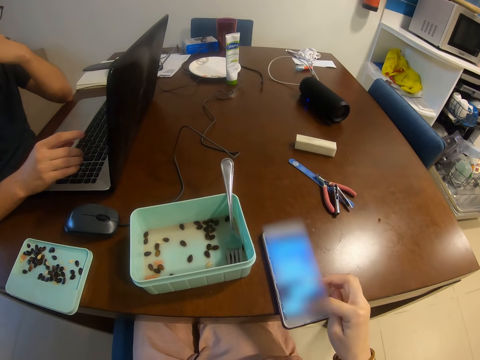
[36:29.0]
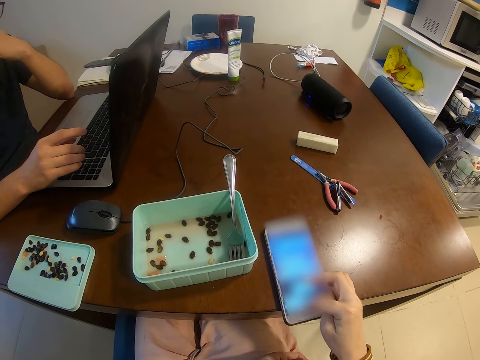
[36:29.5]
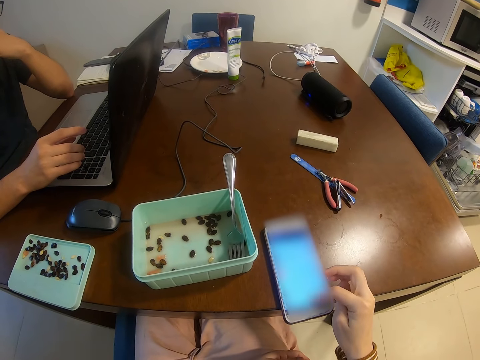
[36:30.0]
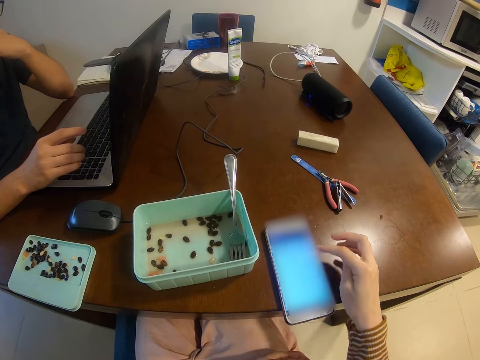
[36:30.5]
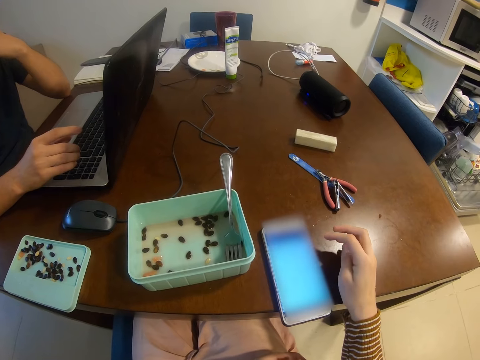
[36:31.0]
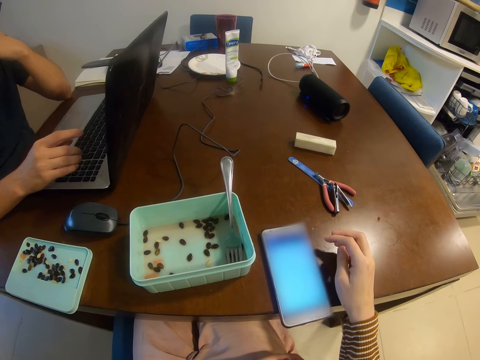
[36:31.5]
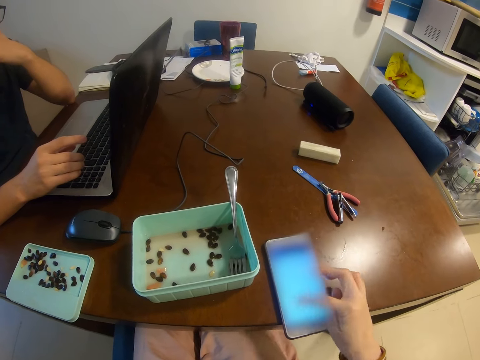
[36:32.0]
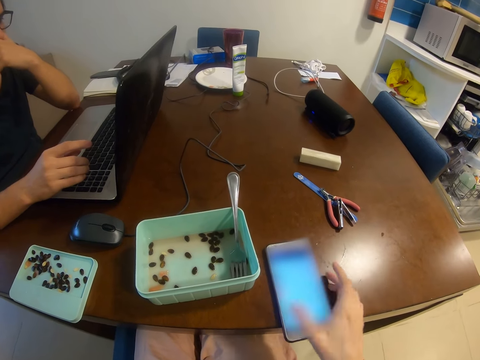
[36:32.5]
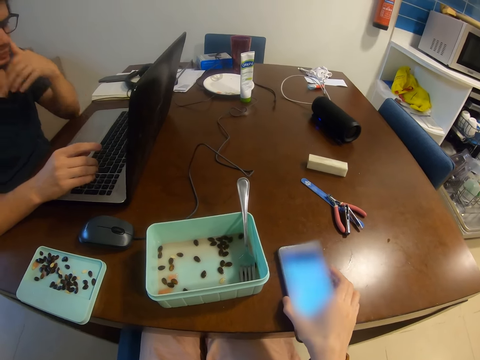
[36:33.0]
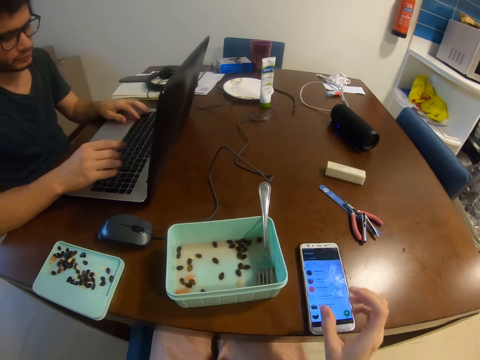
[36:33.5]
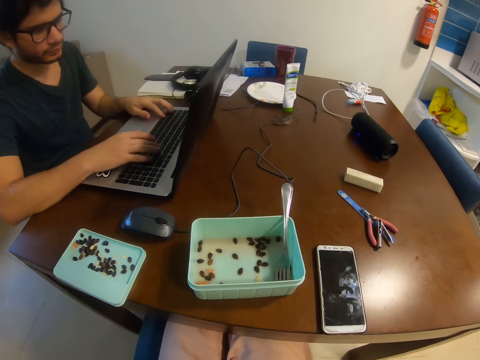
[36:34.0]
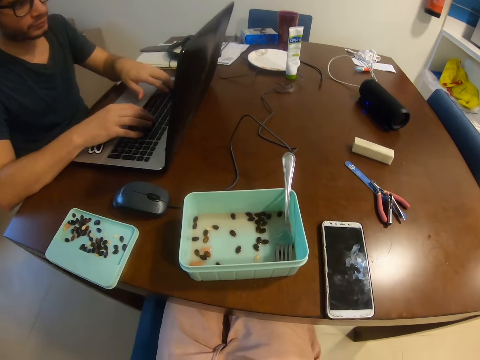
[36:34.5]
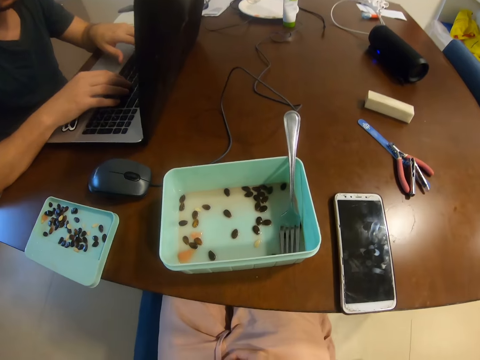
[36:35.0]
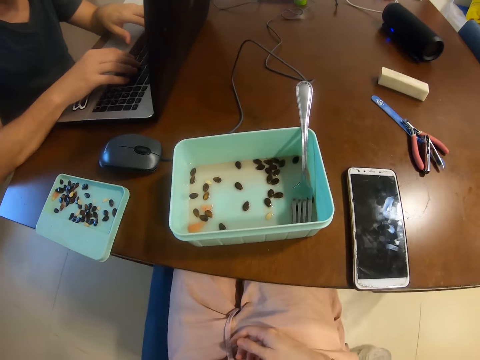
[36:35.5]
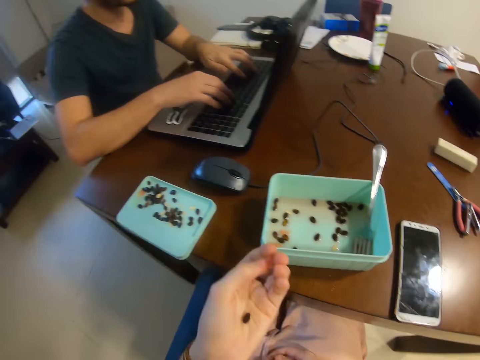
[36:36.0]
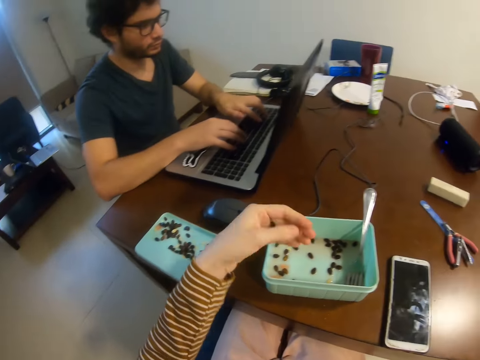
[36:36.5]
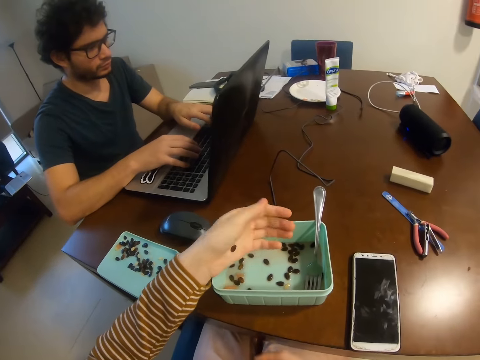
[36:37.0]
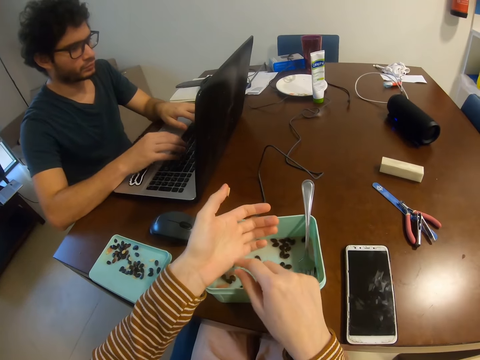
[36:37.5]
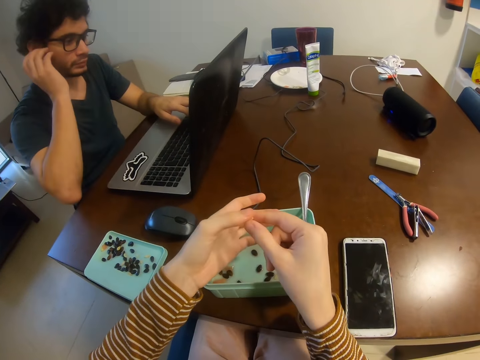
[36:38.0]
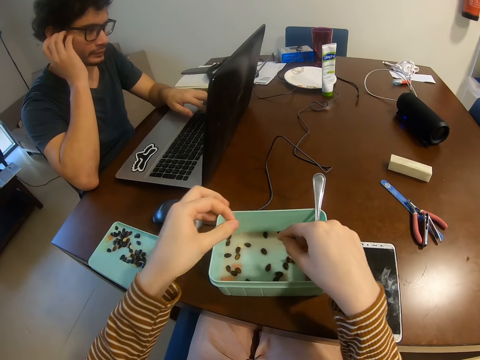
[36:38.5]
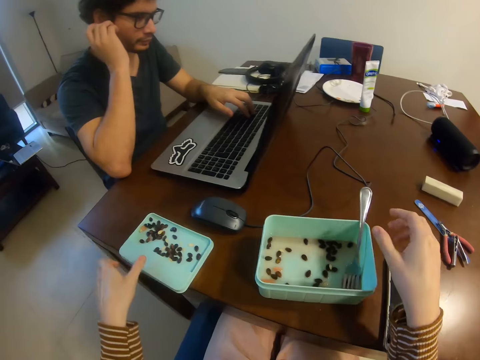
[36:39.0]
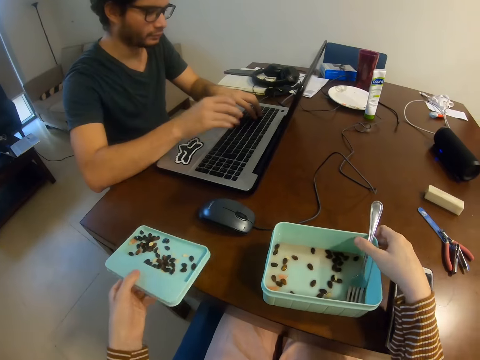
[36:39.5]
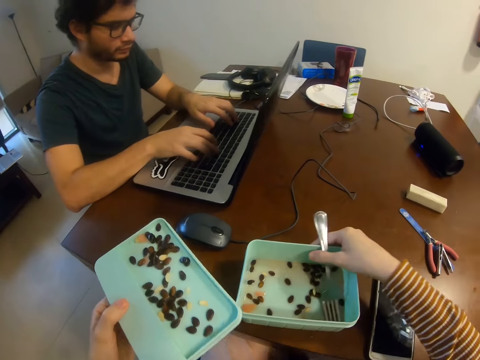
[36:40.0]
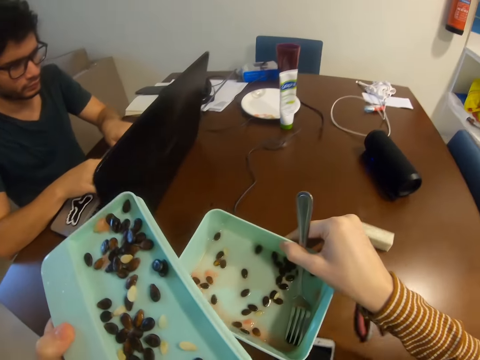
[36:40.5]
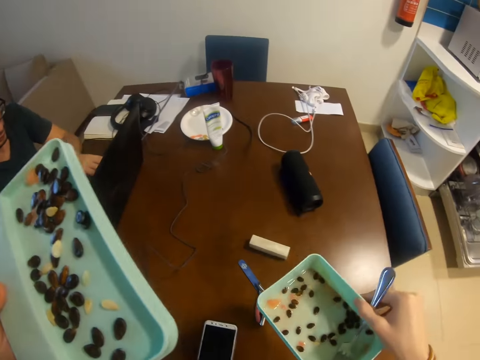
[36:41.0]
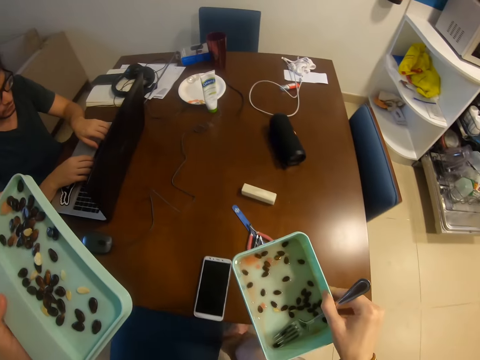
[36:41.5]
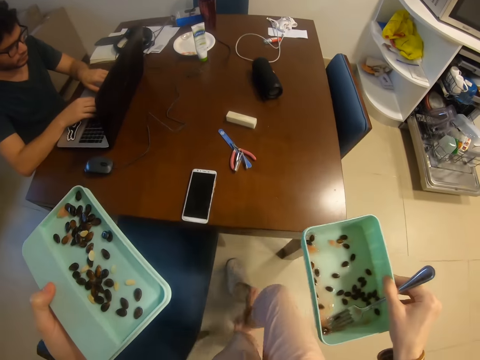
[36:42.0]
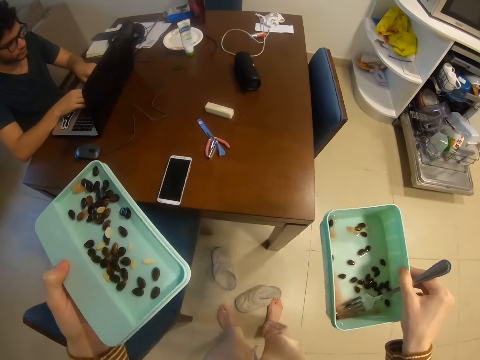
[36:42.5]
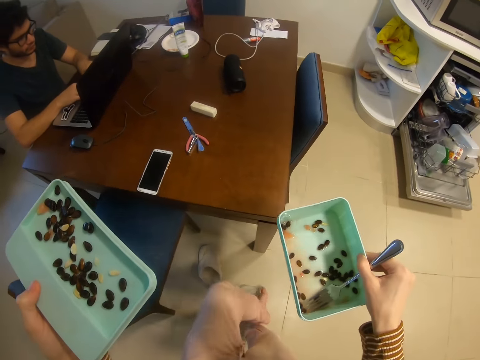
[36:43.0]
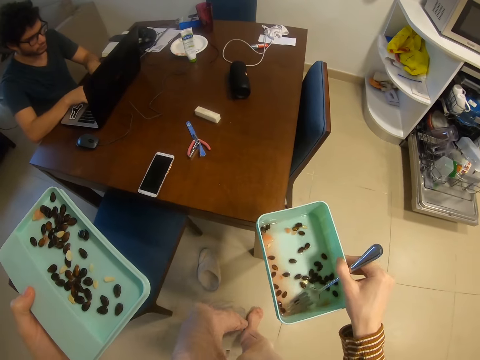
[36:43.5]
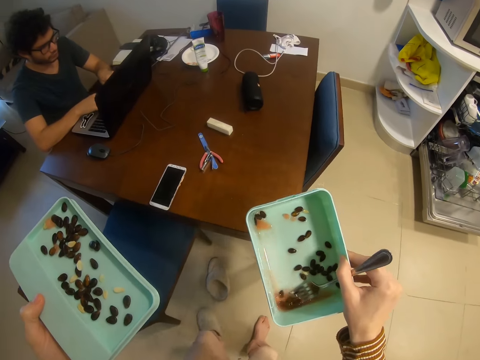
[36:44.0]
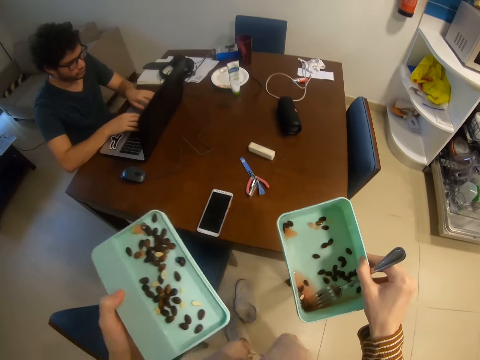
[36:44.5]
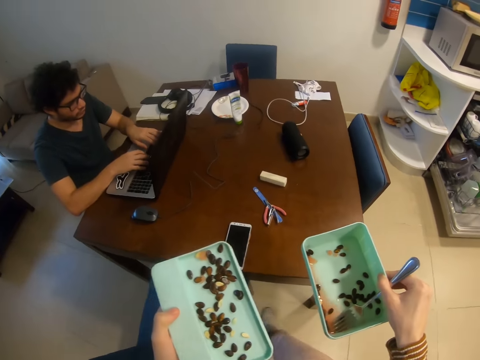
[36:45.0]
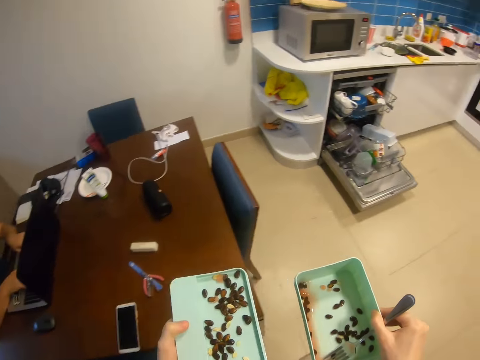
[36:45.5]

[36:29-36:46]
The camera wearer moves a phone on the table. A man types on a keyboard. The camera wearer spits seeds on her hand. She drops the seeds in a dish container. She moves a seed with a finger. The man touches his ear. The camera wearer takes a container lid and takes the dish container. She stands up. She puts on shoes.

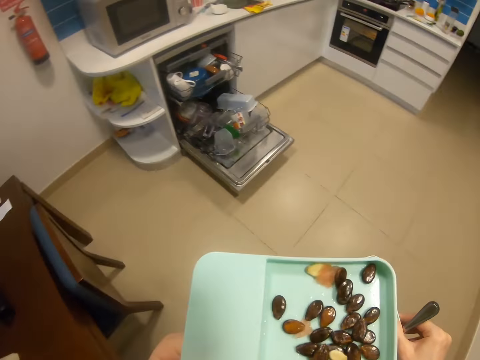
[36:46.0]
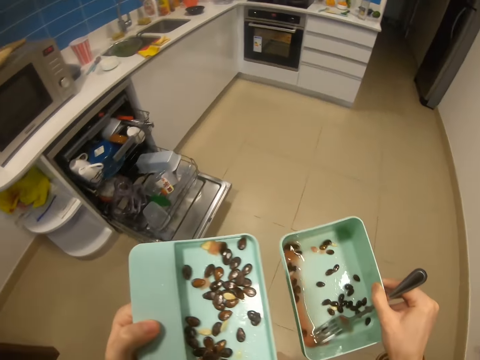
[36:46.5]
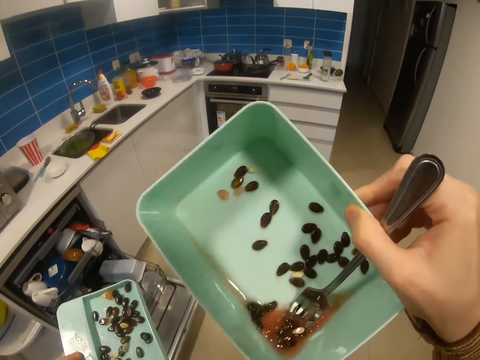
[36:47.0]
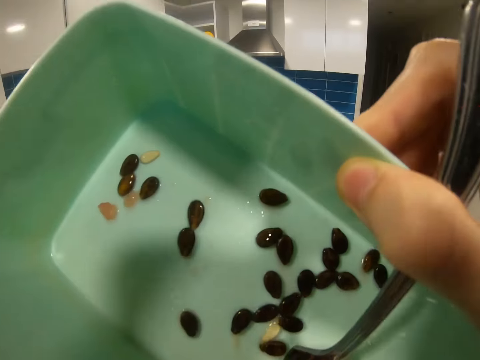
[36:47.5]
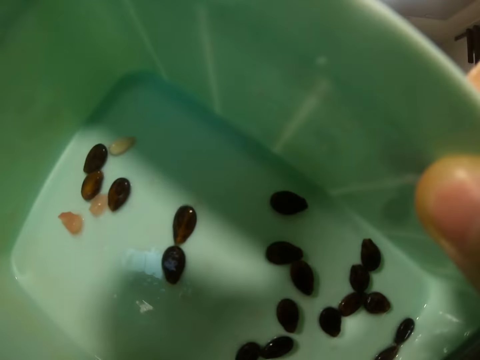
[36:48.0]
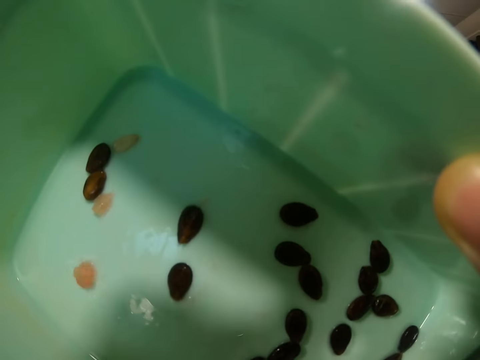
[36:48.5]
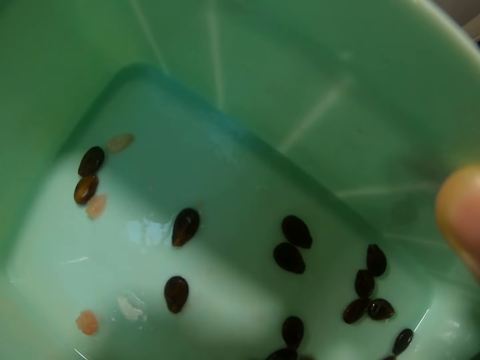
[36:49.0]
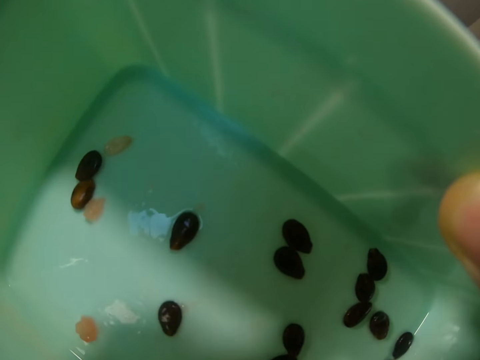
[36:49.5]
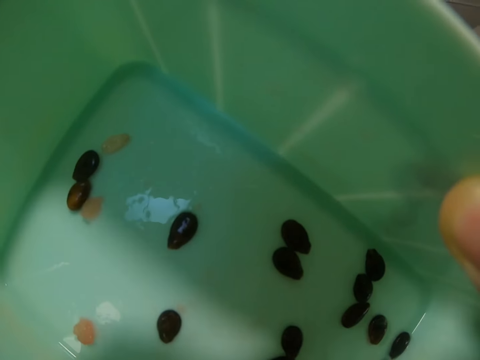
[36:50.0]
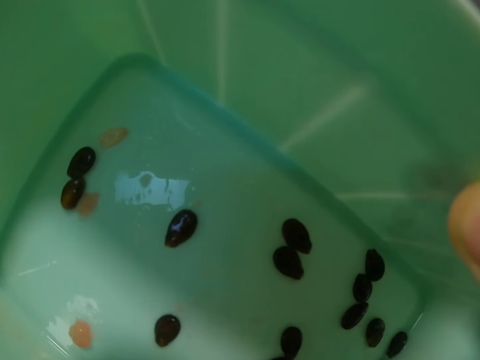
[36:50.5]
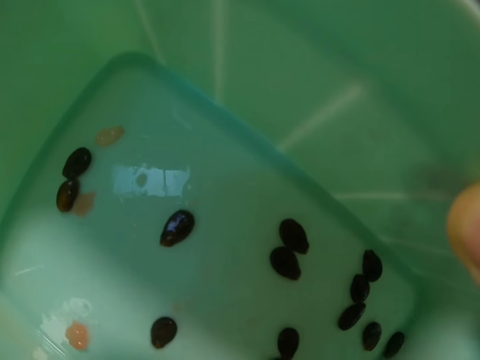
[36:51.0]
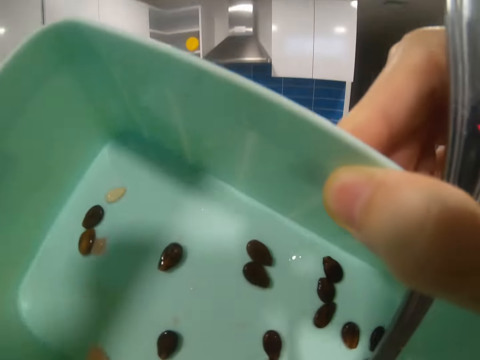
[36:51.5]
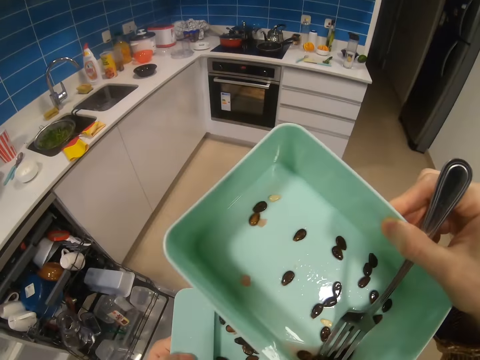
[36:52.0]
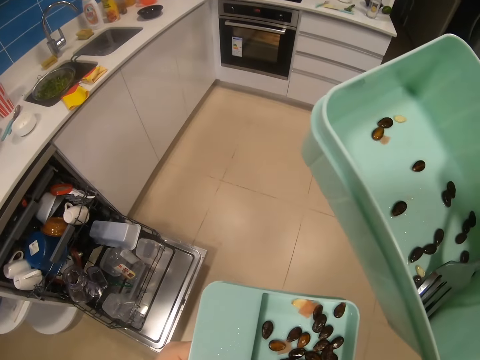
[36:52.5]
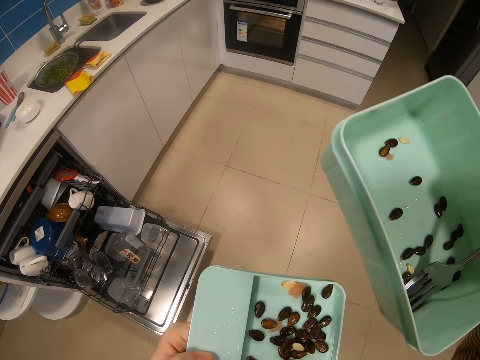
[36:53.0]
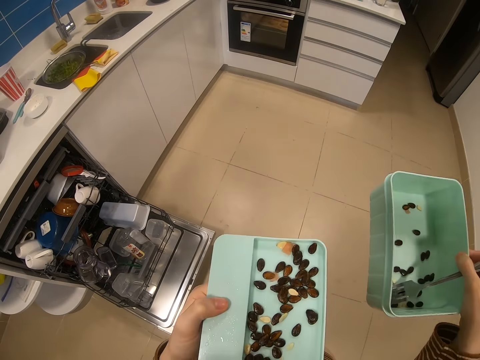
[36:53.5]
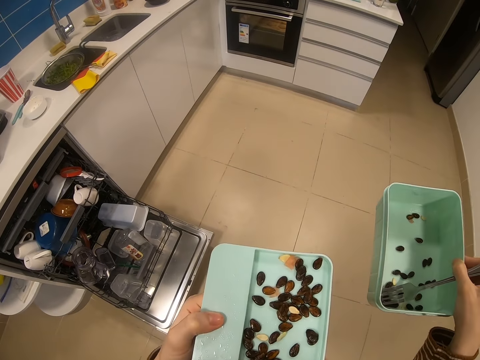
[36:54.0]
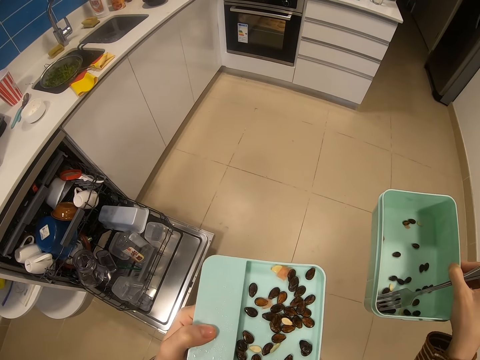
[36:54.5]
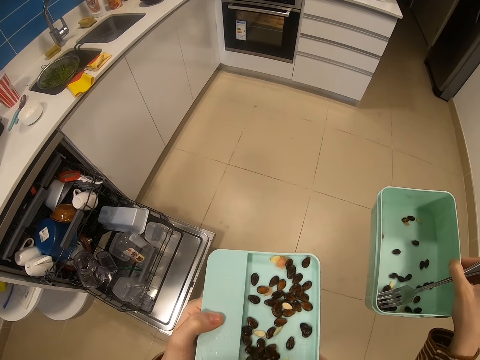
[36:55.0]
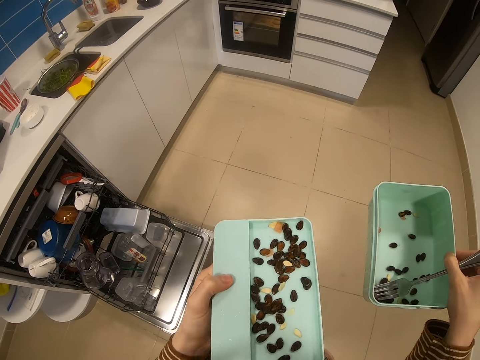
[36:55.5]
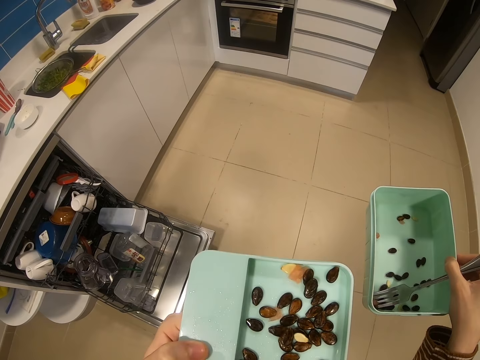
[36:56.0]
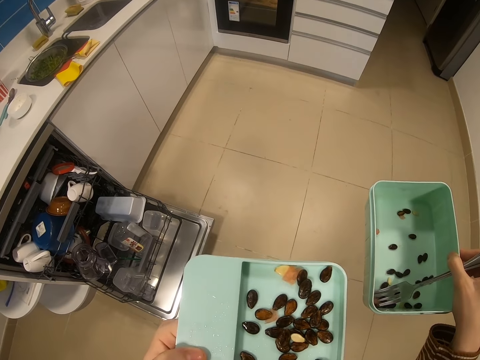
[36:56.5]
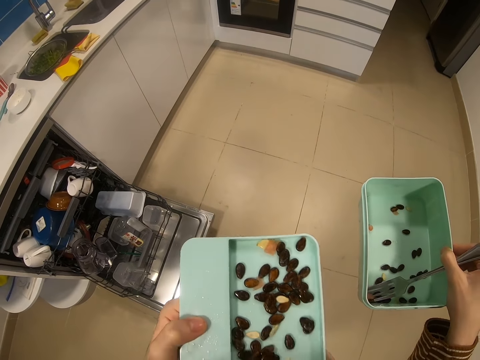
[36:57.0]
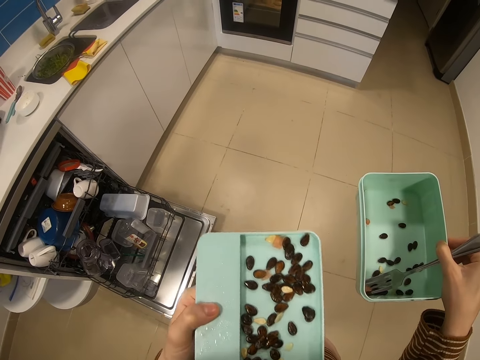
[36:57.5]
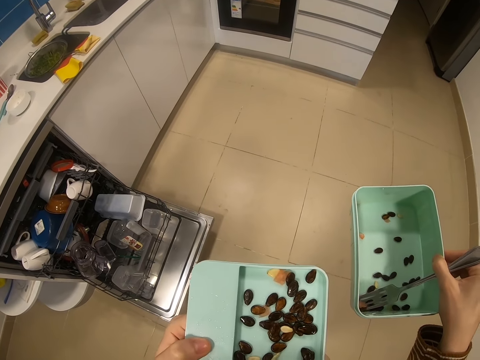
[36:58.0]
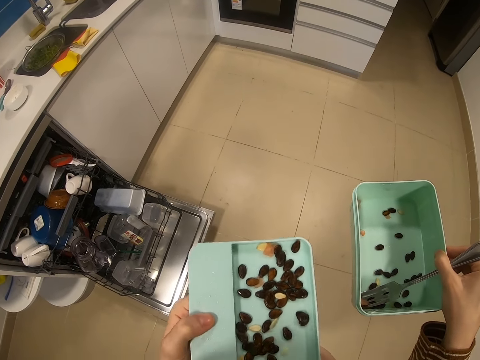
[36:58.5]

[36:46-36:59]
The camera wearer walks to the kitchen. They drink fruit juice in a dish container. They drop seeds on a container lid. They spit out the seeds.
